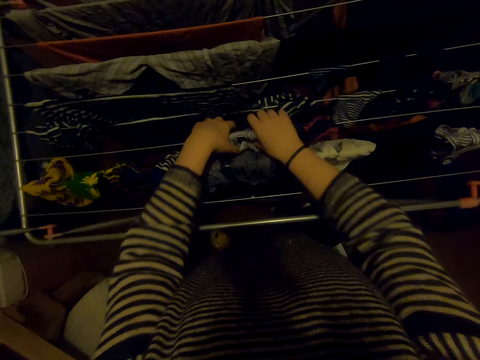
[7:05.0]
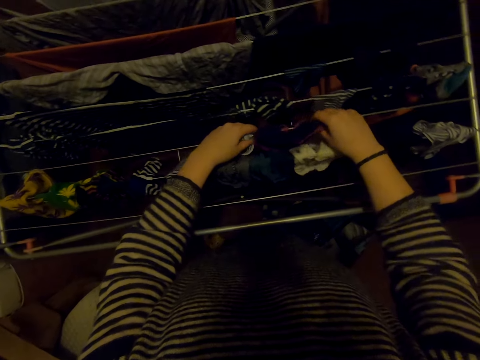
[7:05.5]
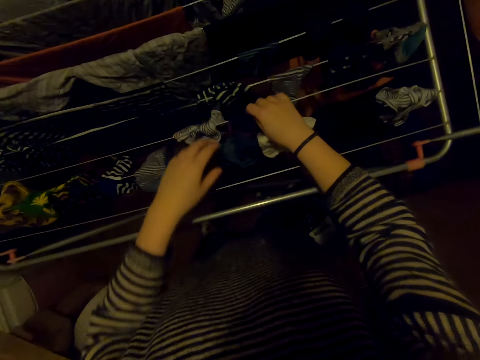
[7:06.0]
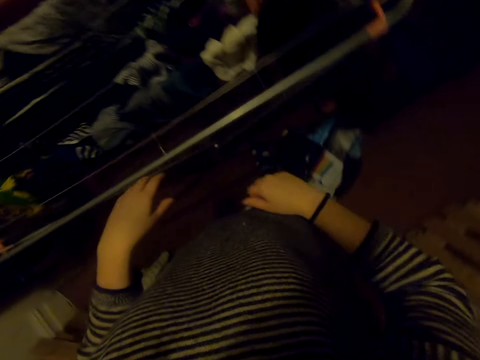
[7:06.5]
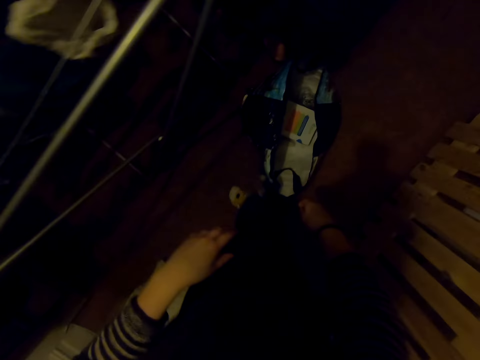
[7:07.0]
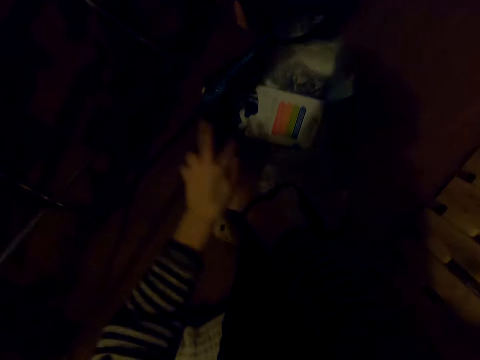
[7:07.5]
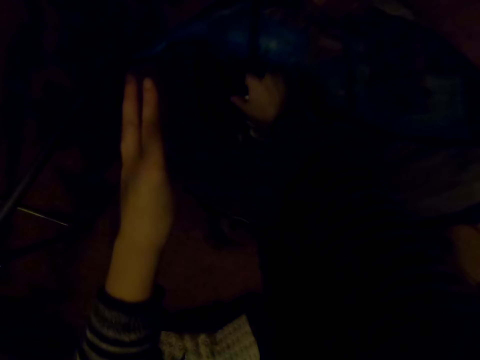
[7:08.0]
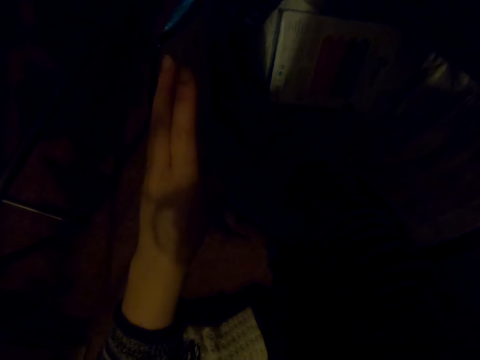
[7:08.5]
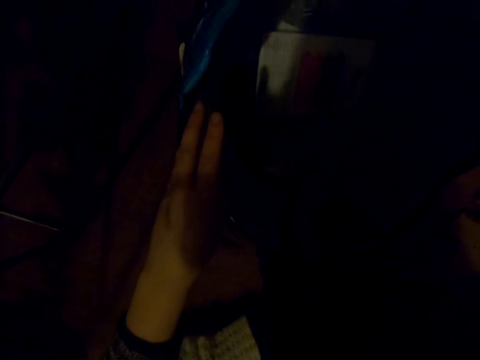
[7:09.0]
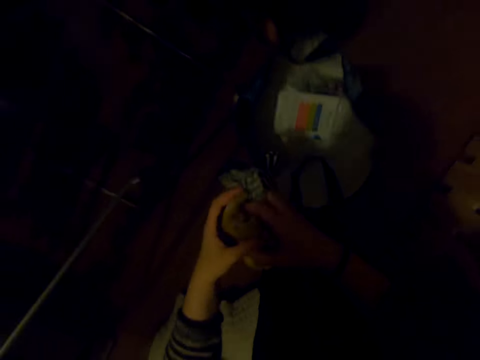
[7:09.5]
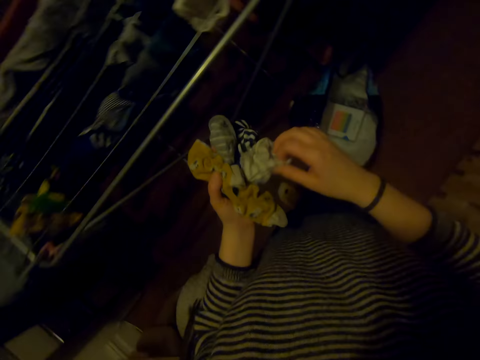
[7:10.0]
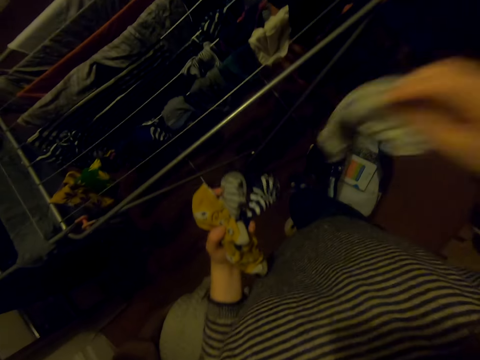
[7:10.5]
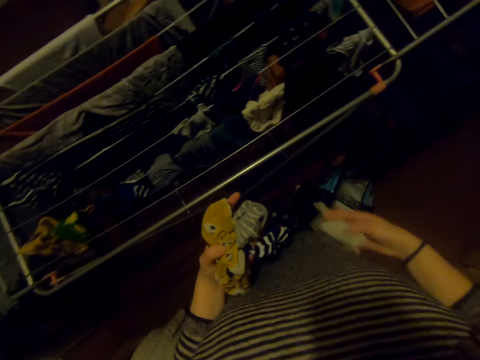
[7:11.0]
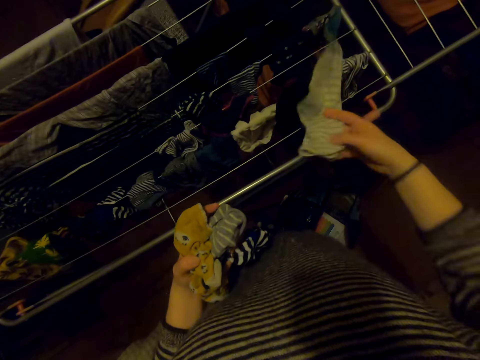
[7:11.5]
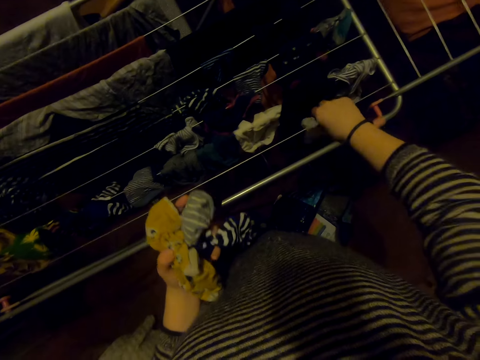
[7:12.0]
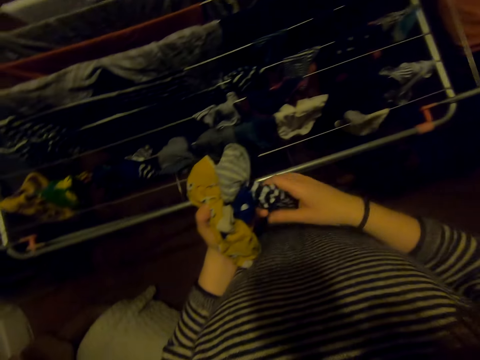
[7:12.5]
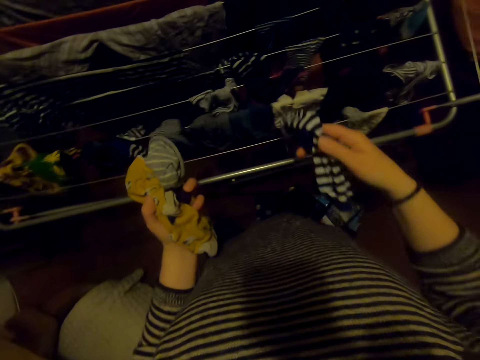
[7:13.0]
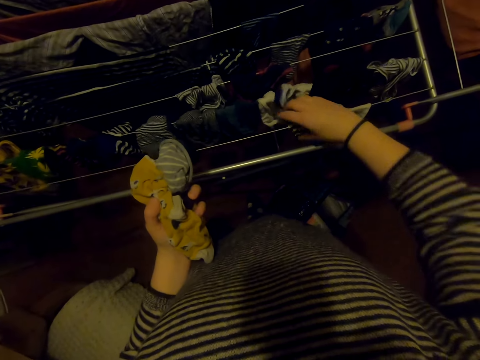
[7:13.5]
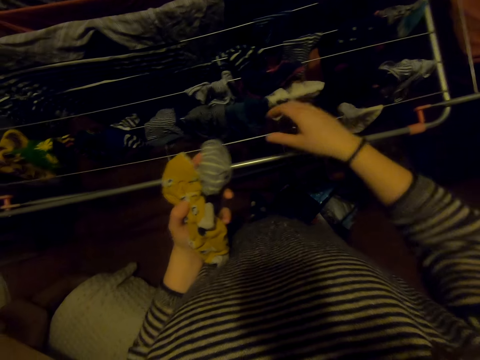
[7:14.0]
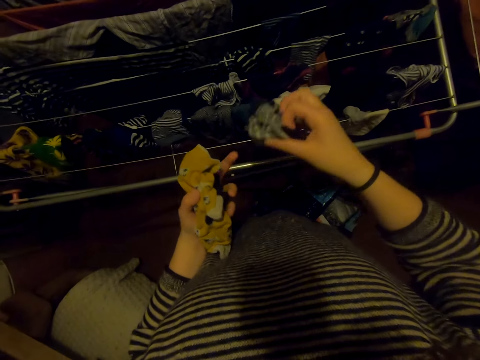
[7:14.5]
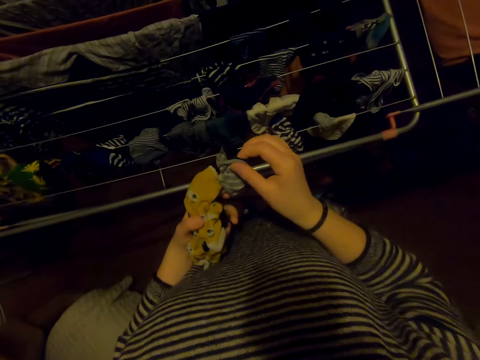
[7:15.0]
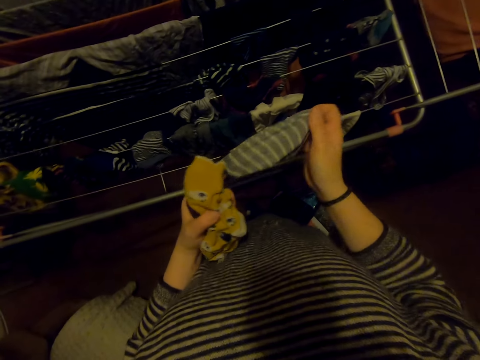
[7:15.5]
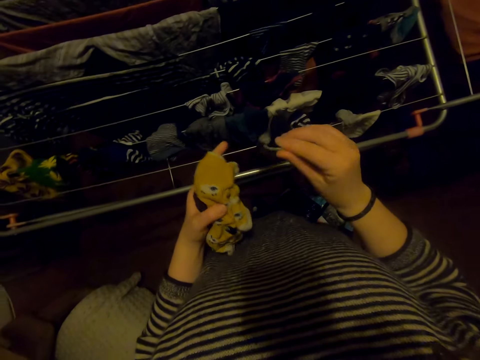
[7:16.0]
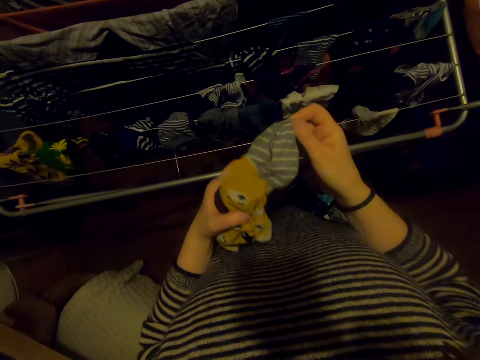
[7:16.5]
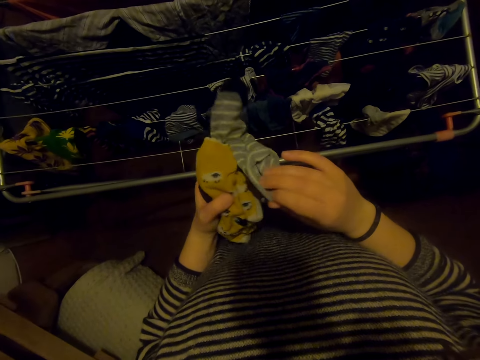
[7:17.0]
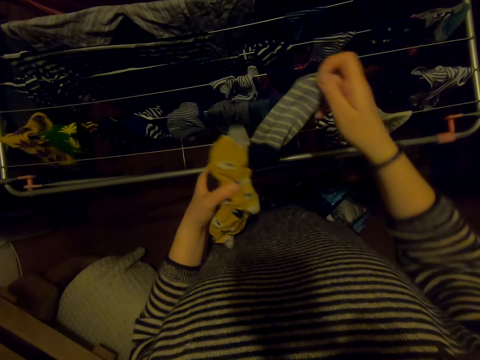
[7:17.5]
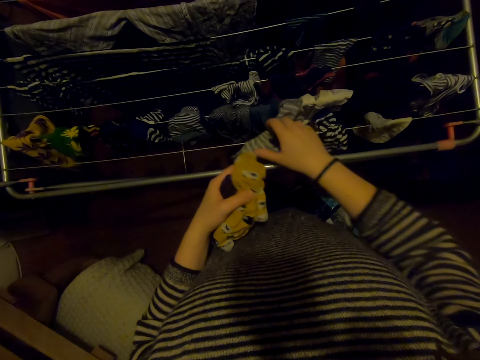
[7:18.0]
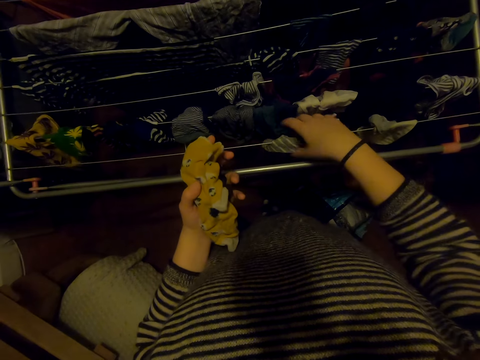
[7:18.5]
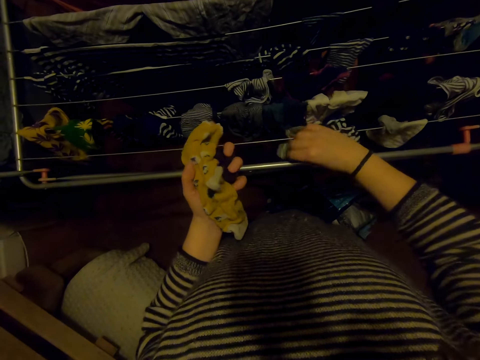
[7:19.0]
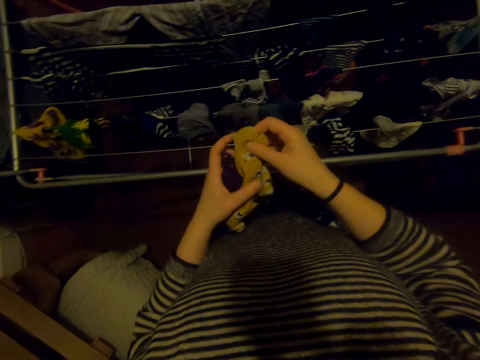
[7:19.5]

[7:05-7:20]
The camera wearer picks clothes from the bag. They straighten the cloth. They hang the cloth on the cloth line.

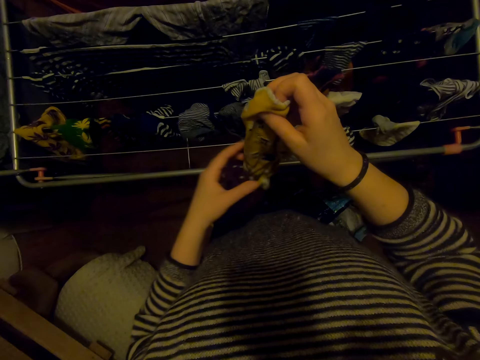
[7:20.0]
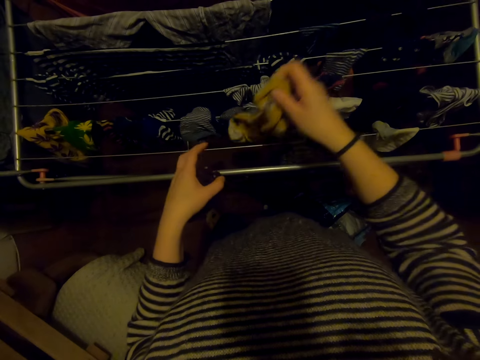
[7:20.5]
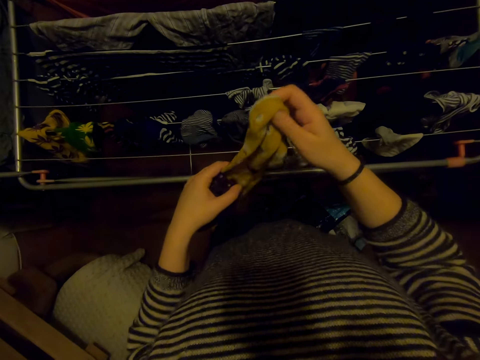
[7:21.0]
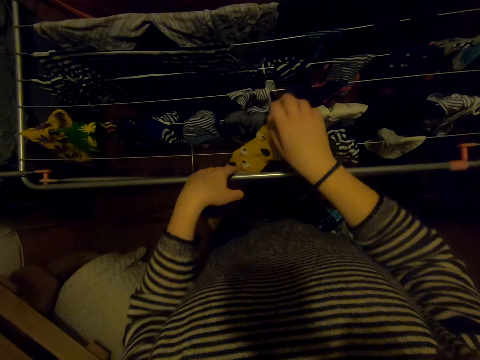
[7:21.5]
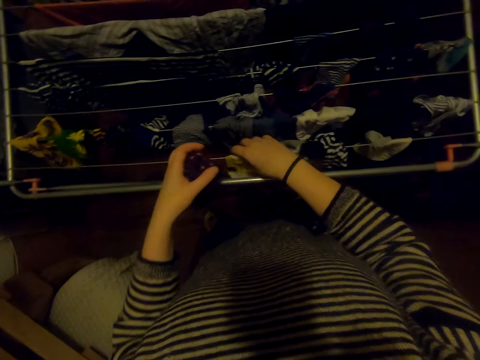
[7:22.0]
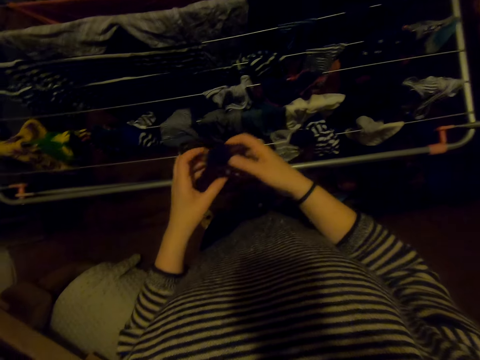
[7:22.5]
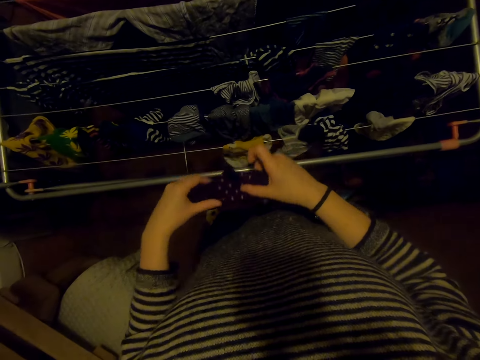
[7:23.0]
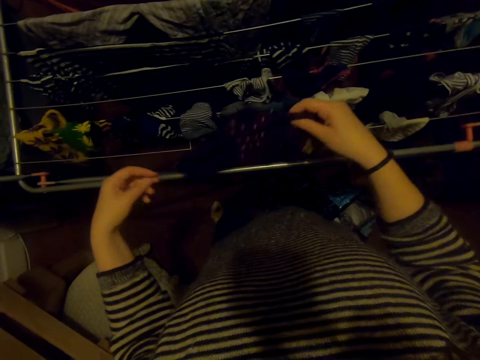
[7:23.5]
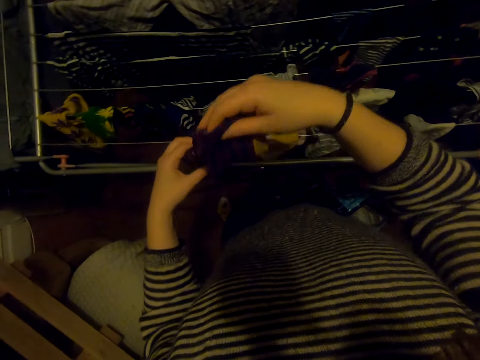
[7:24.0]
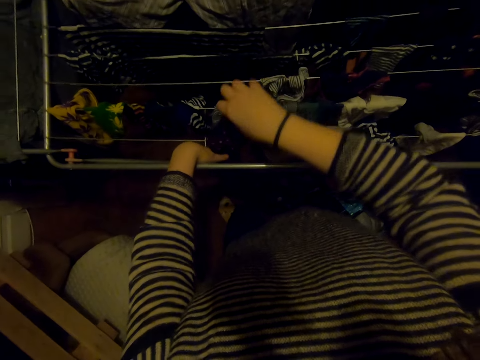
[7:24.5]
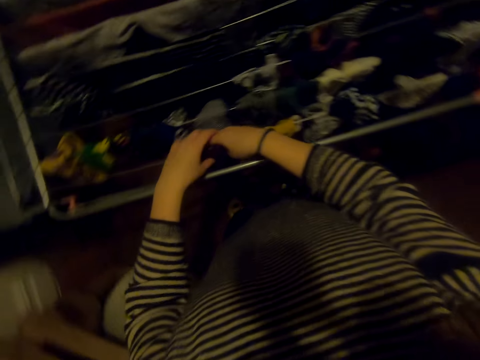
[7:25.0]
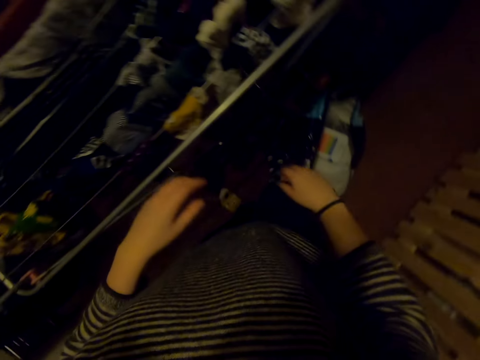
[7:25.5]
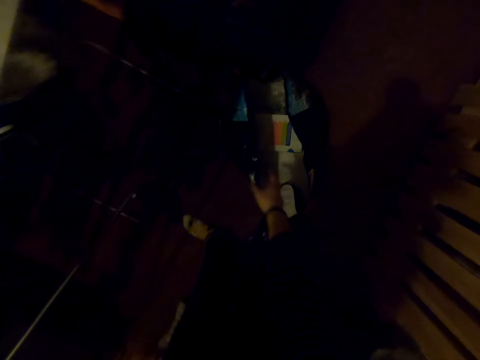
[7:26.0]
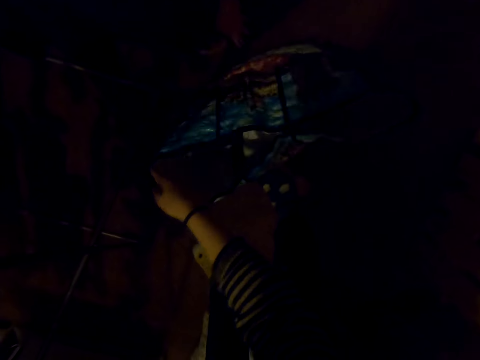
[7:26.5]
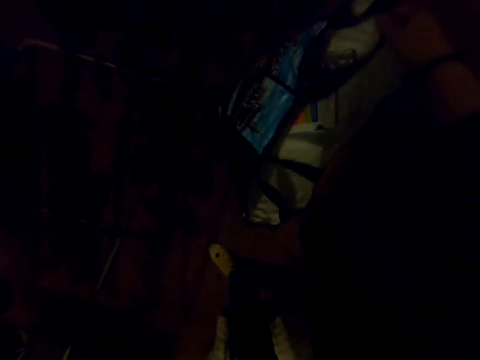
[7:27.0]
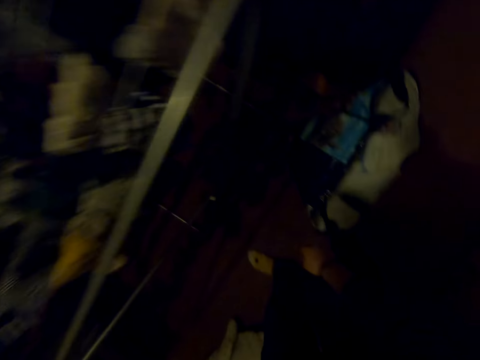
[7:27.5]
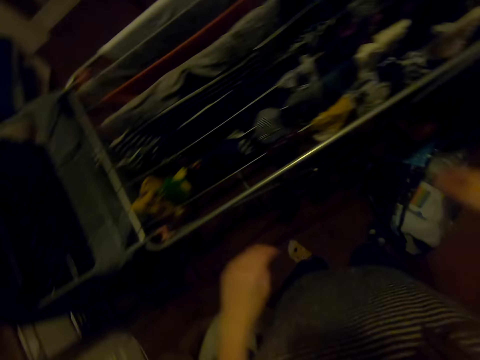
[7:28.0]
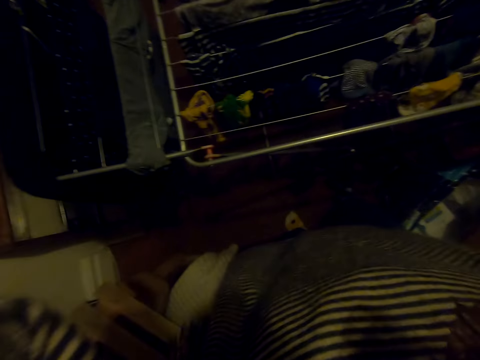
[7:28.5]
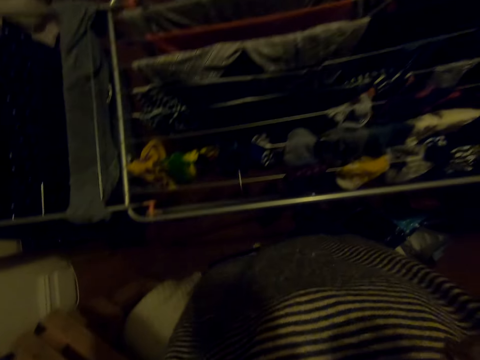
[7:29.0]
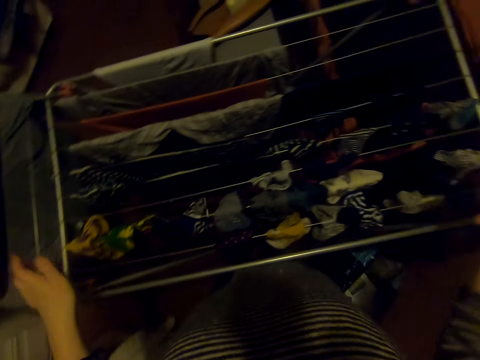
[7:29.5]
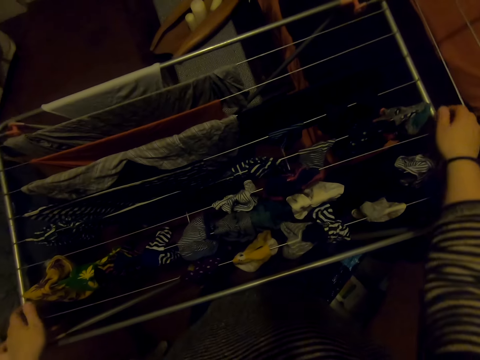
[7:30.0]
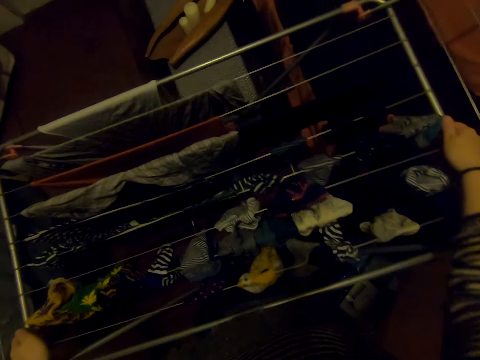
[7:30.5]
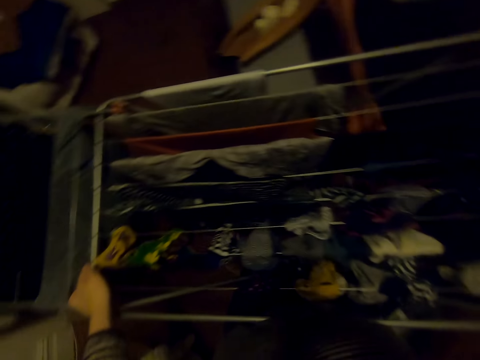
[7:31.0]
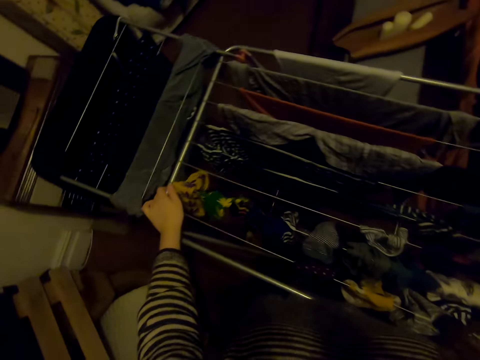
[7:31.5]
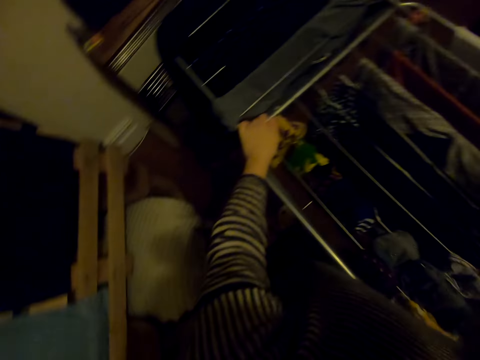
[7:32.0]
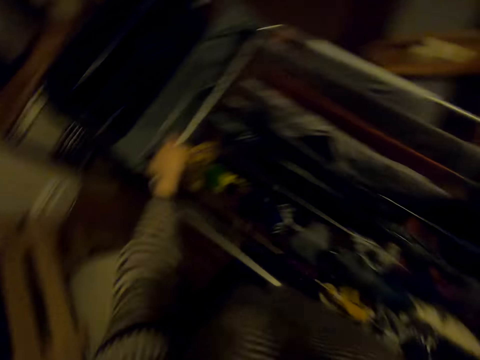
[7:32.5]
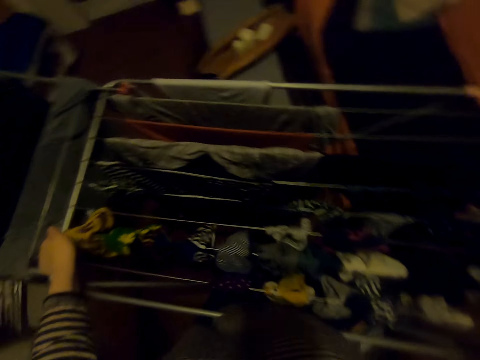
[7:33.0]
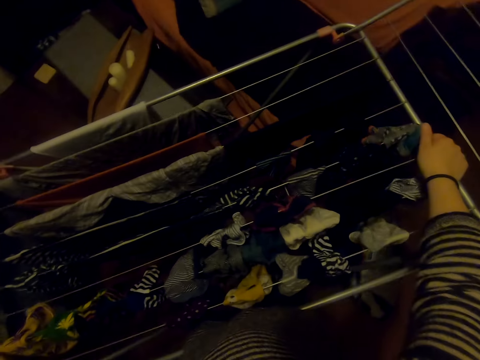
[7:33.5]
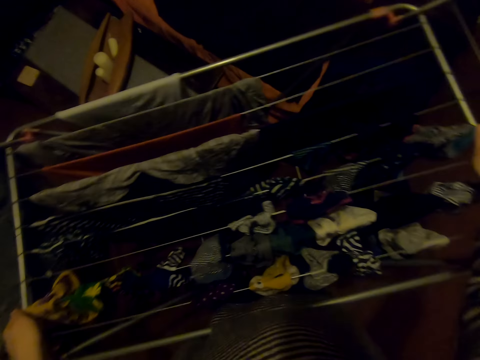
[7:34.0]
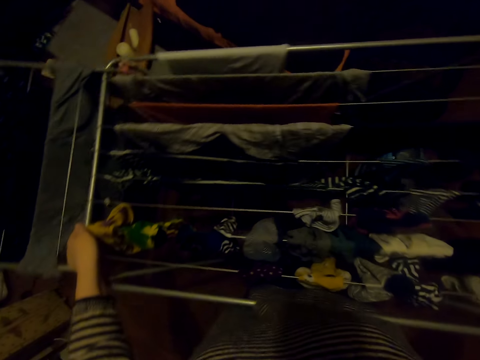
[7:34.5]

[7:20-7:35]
The camera wearer checks the bag. They move the stand on the floor.
